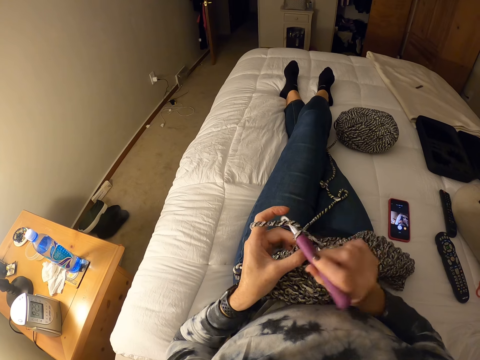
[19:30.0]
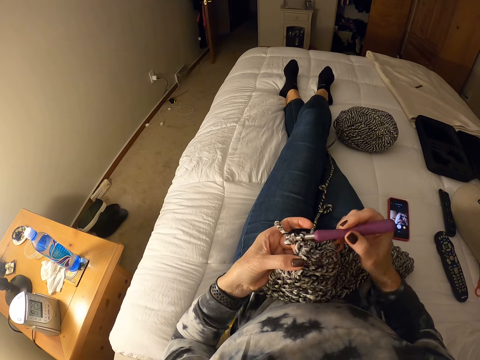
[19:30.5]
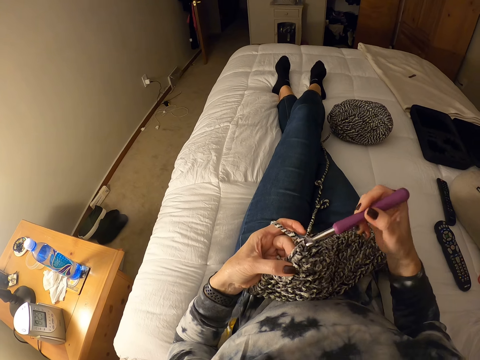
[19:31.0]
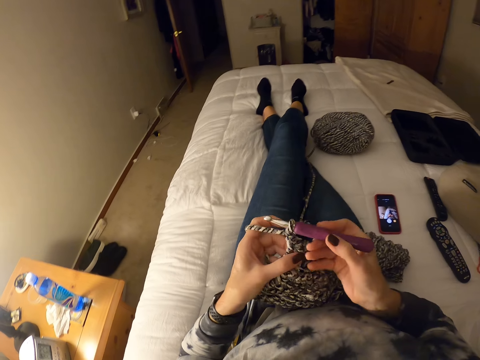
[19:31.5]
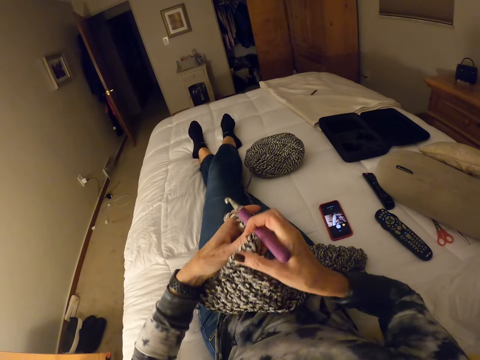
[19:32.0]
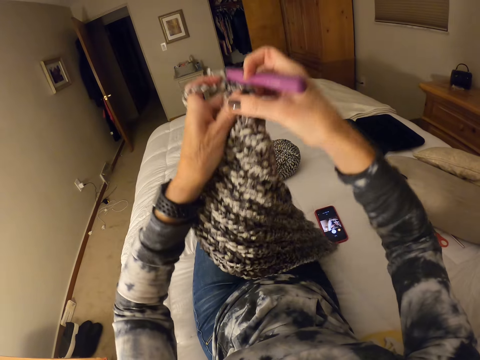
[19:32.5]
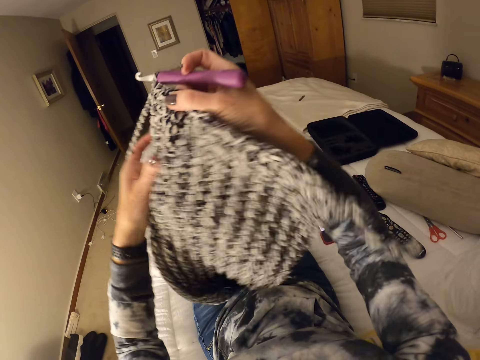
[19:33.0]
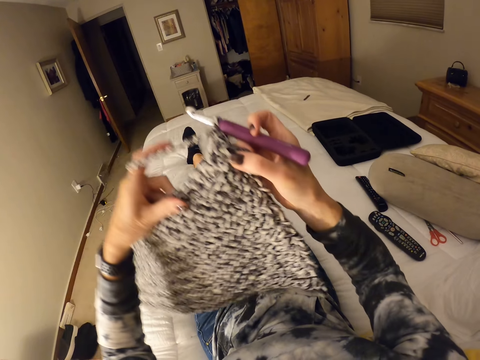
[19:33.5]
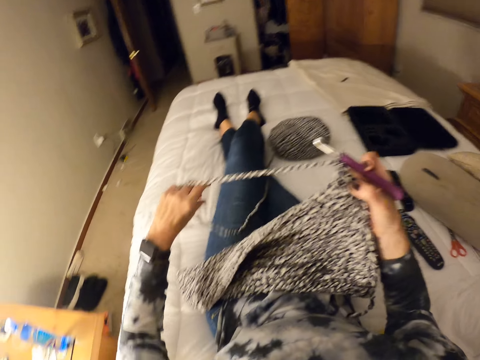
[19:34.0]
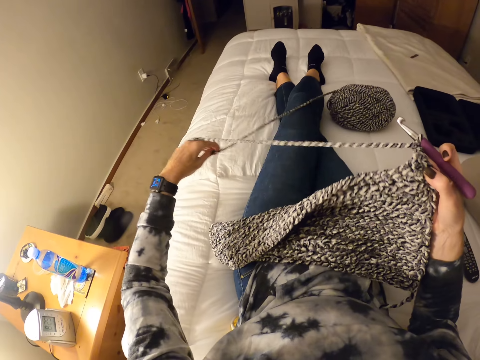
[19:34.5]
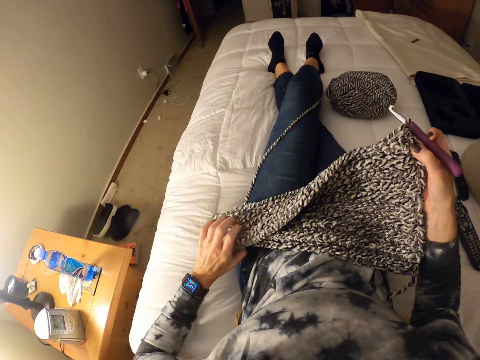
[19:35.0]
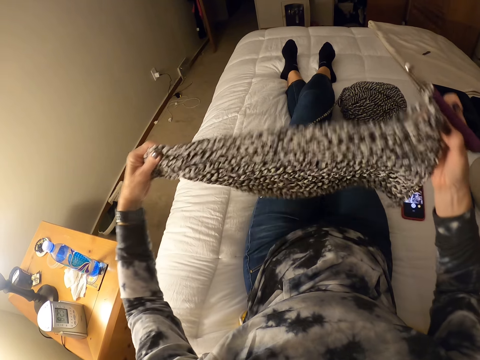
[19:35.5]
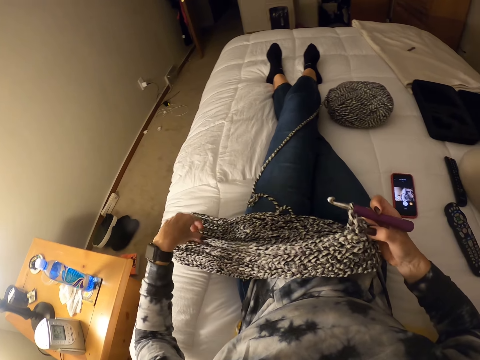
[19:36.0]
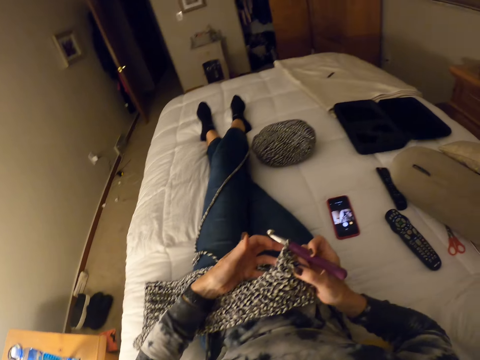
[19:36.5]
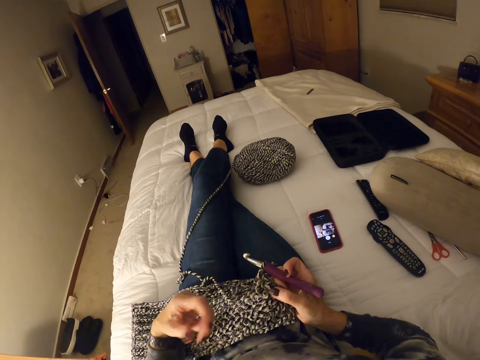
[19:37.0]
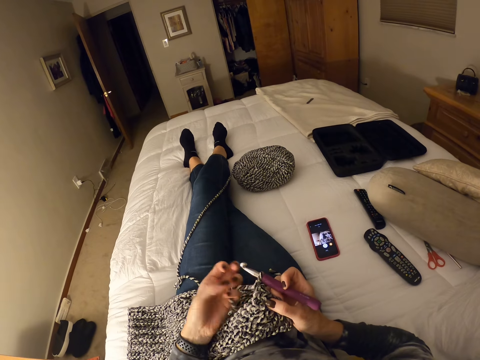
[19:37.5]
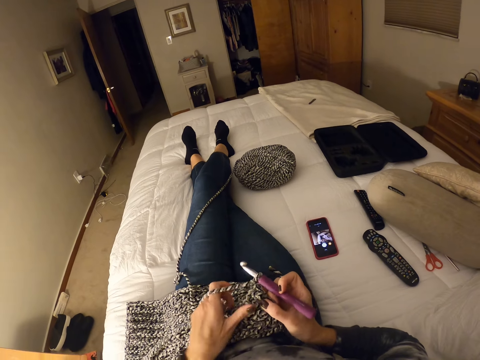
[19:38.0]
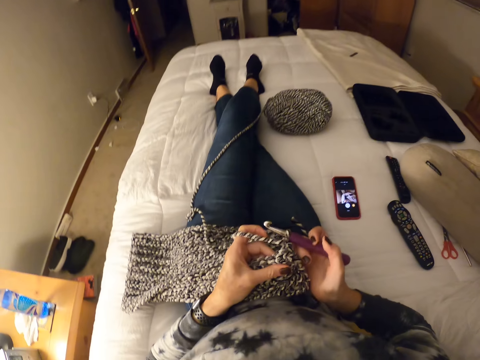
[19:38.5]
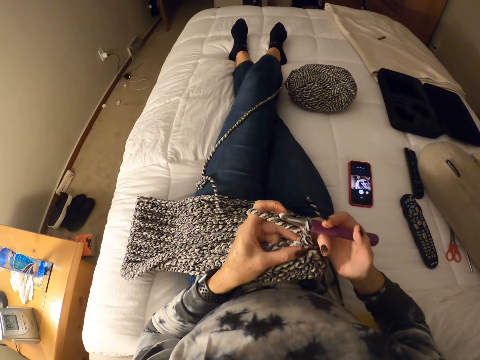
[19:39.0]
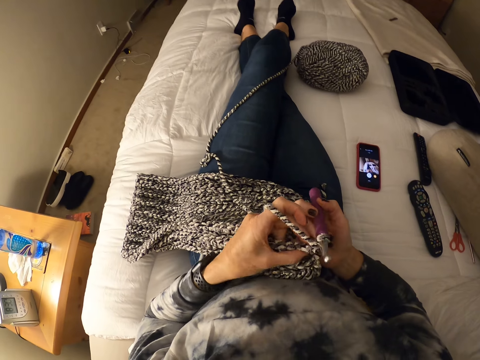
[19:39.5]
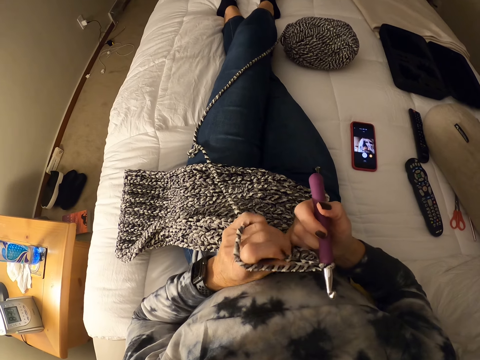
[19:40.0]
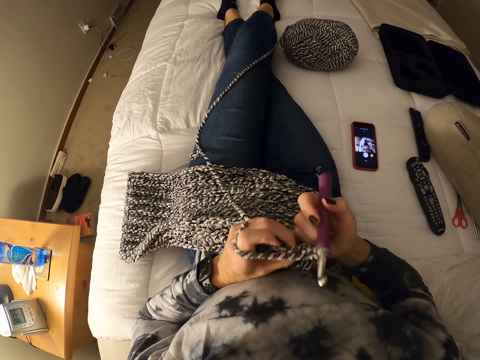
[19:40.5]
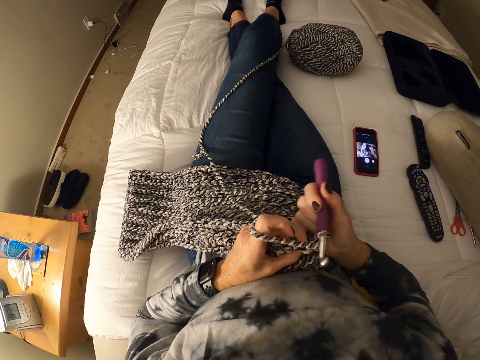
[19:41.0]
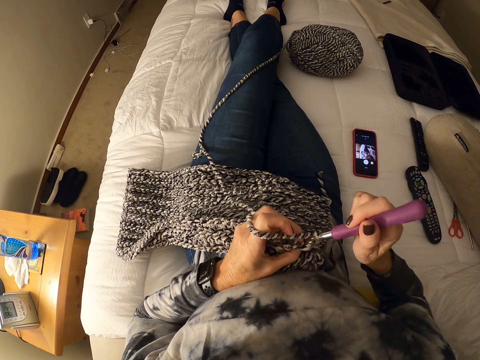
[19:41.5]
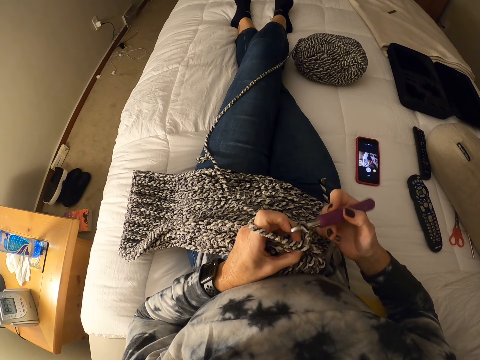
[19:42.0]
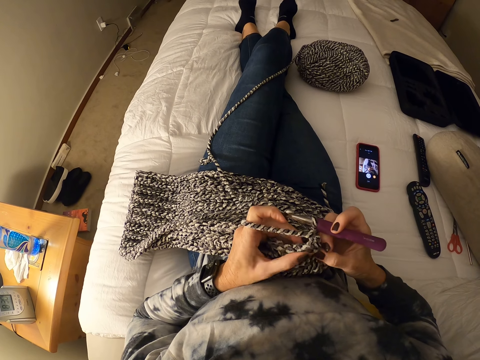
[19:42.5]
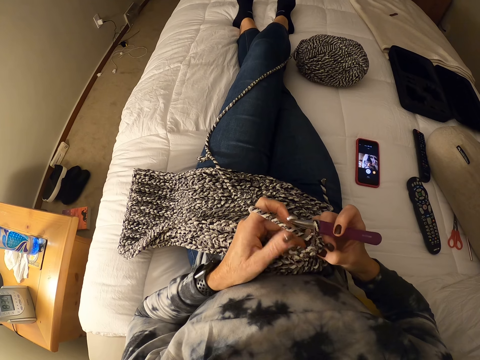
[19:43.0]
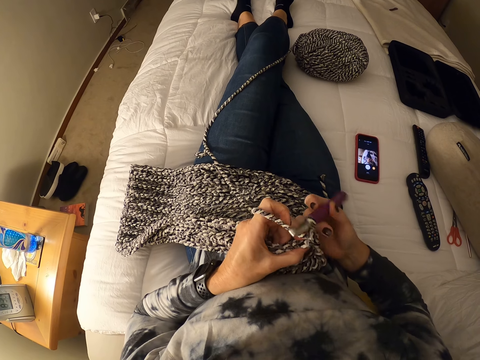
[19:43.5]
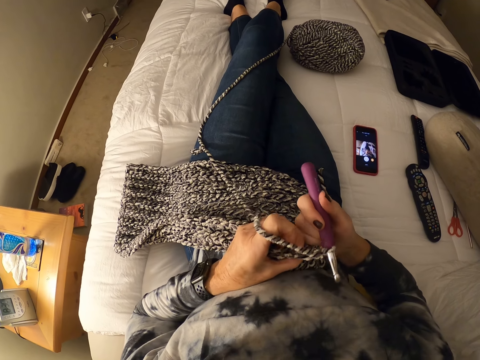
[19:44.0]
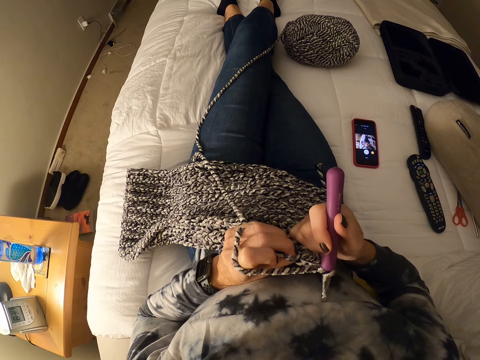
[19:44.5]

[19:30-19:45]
The camera wearer raises the crochet from her body. She places the crochet on her body. She straightens yarn with her left hand. She pulls the yarn towards her. She adjusts the crochet on her body. She rolls the yarn on her left hand. She knits a mat. She checks the crochet.

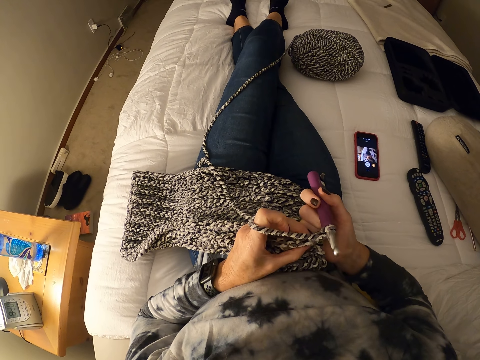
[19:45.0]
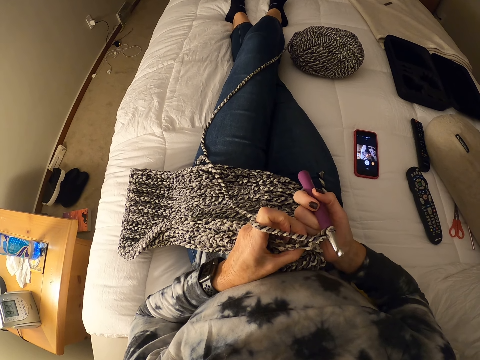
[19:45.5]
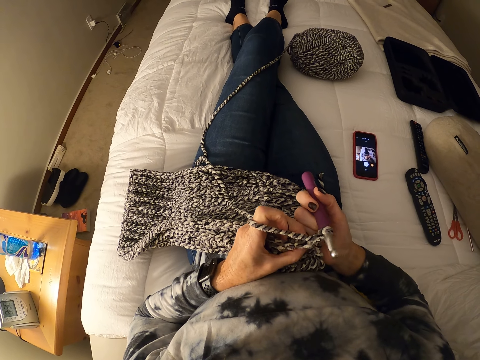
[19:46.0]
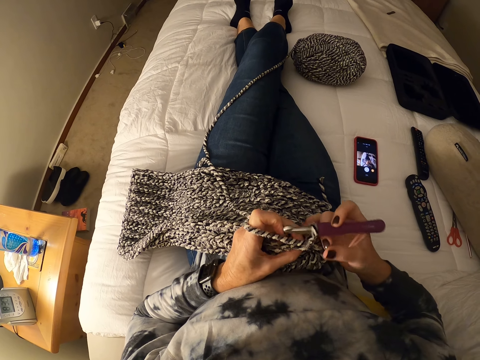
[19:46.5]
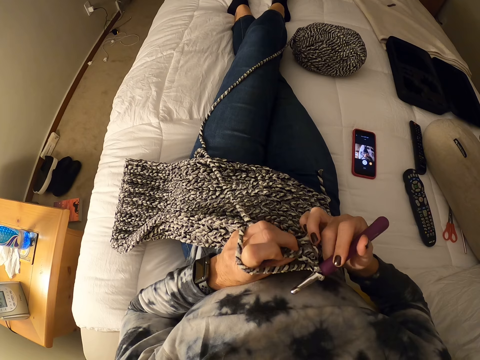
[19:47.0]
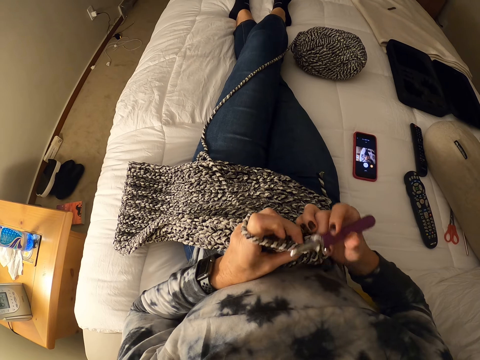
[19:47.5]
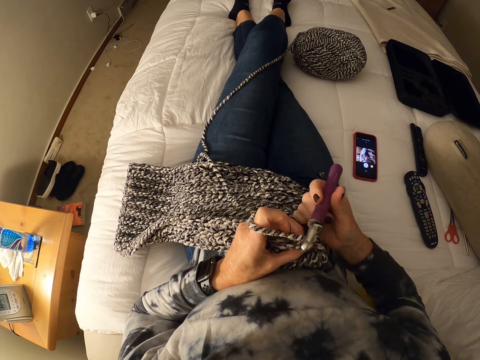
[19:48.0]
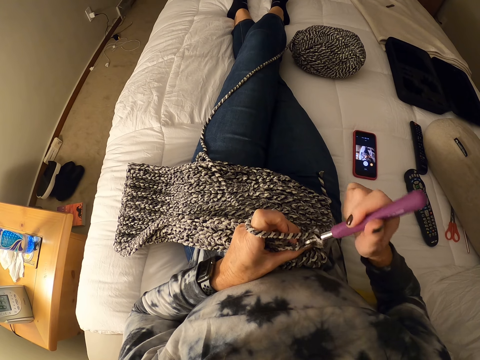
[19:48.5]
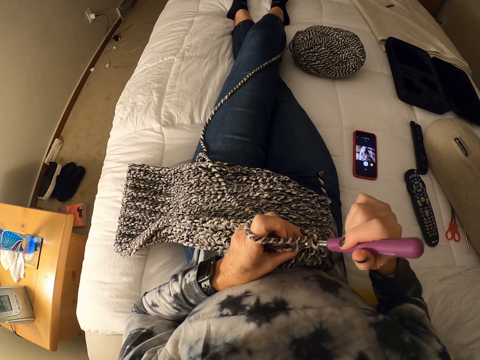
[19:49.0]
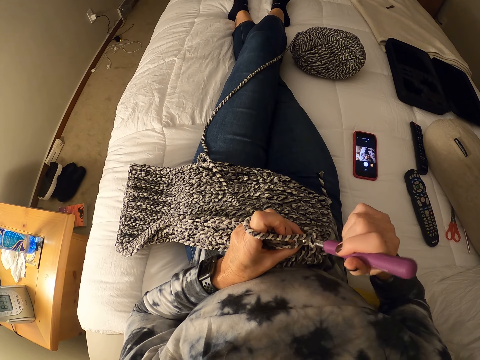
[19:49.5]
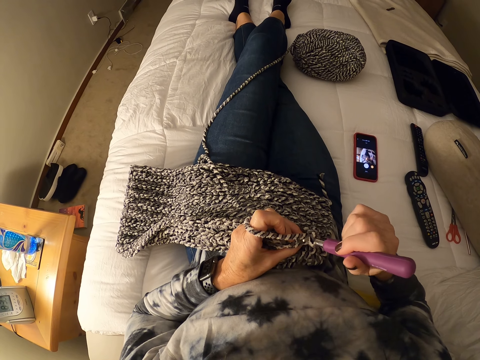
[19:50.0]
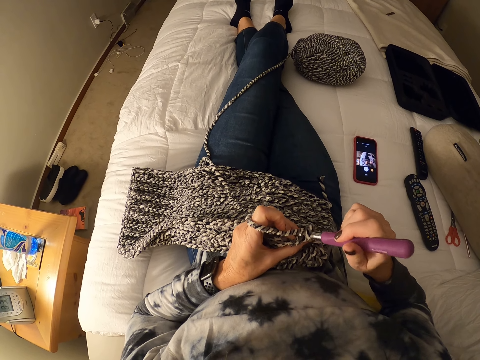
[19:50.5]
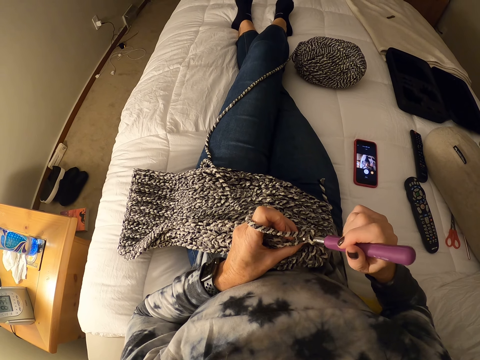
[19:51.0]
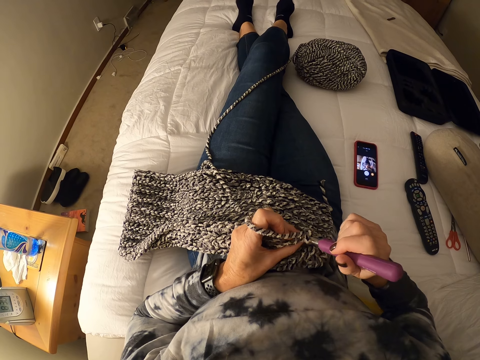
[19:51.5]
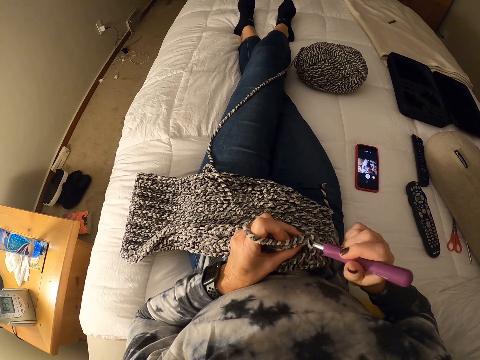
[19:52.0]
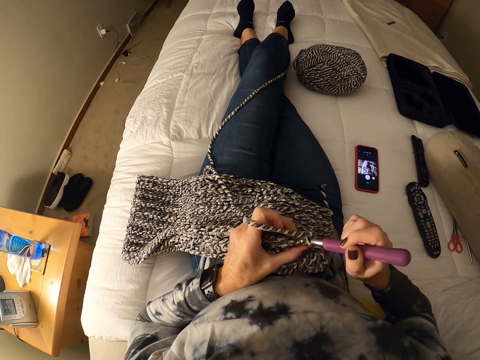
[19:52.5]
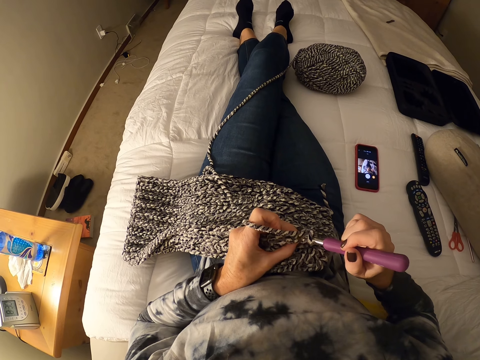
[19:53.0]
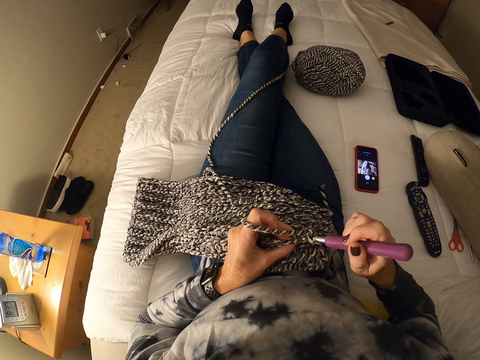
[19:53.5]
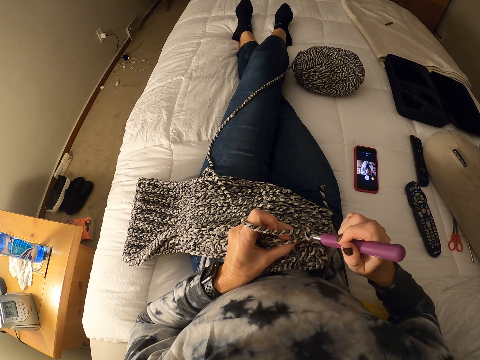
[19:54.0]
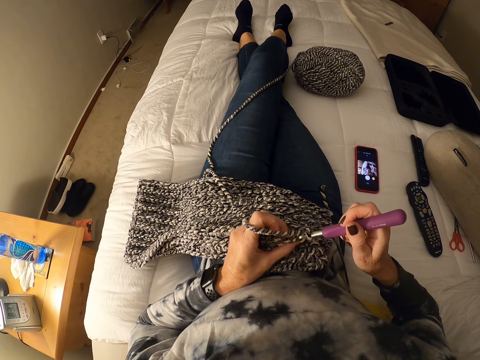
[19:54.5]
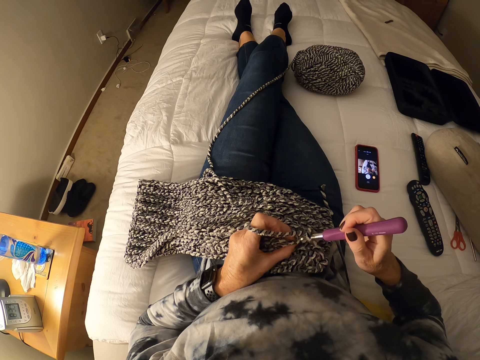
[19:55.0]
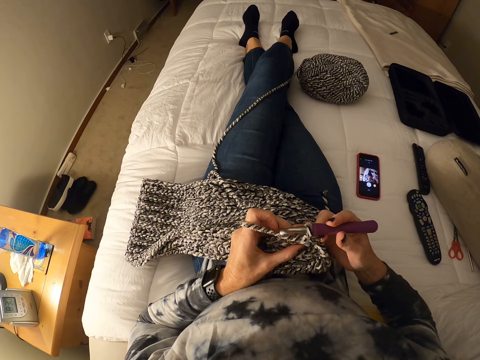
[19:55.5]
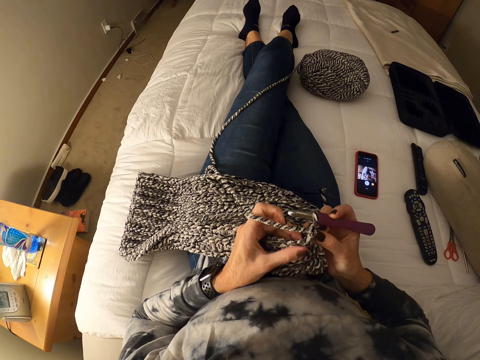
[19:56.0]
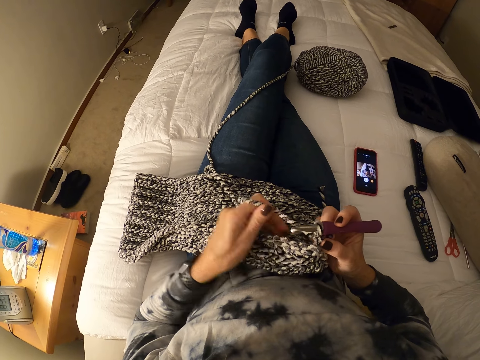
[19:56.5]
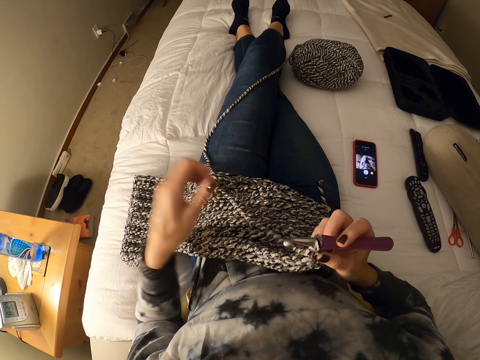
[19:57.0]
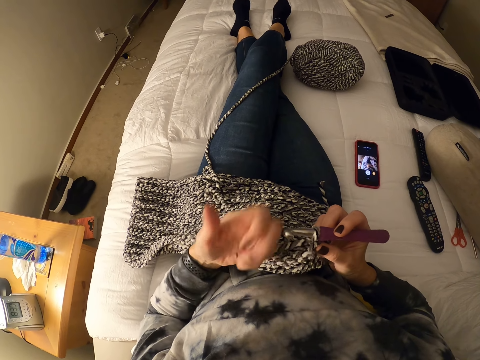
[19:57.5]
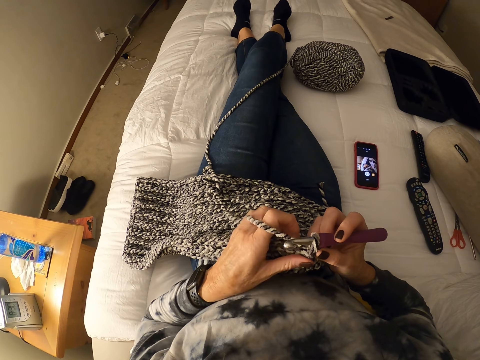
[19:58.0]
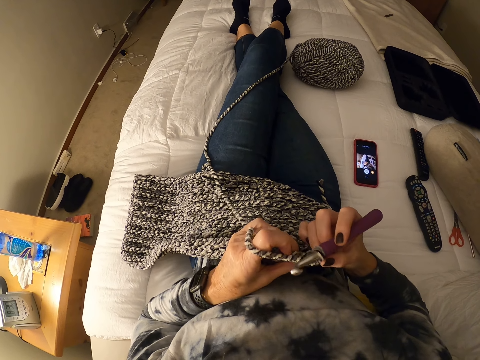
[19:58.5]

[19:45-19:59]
The camera wearer releases yarn from her left hand. She rolls the yarn on her left hand.
